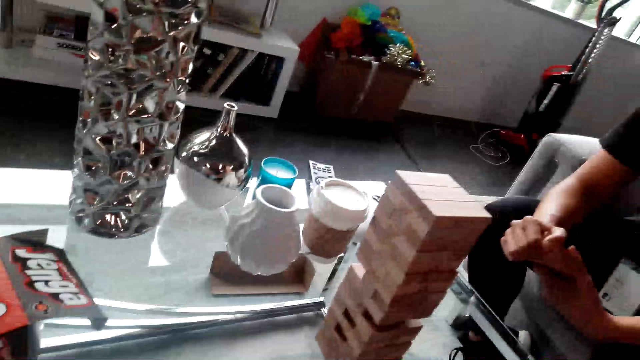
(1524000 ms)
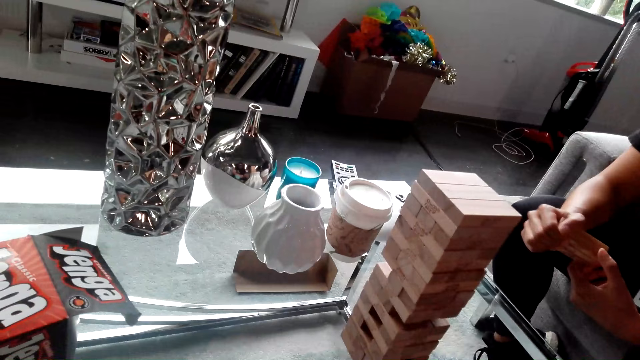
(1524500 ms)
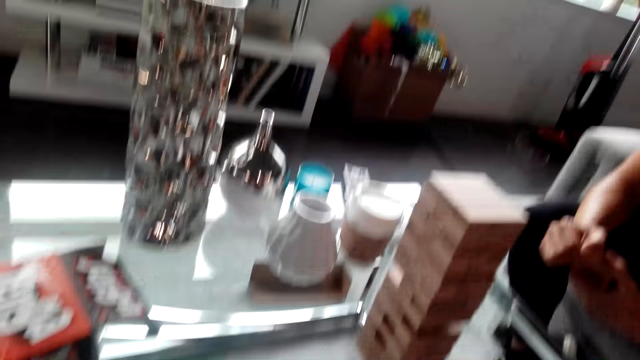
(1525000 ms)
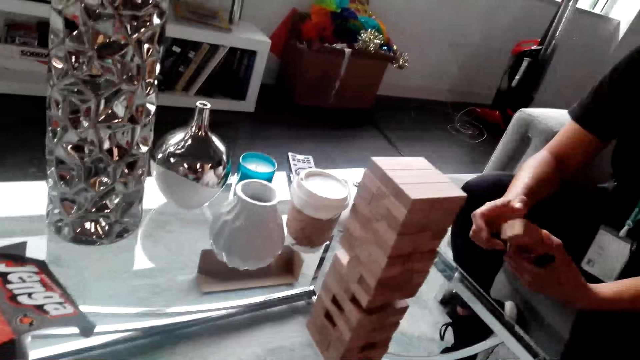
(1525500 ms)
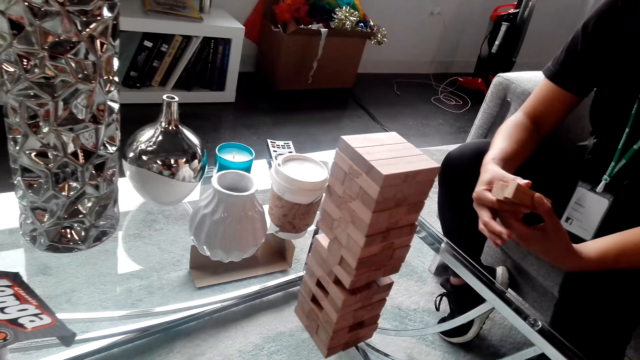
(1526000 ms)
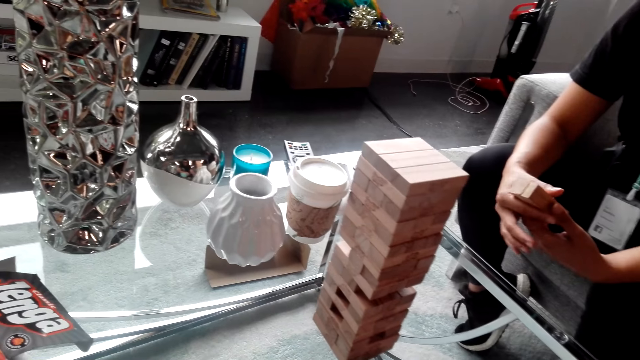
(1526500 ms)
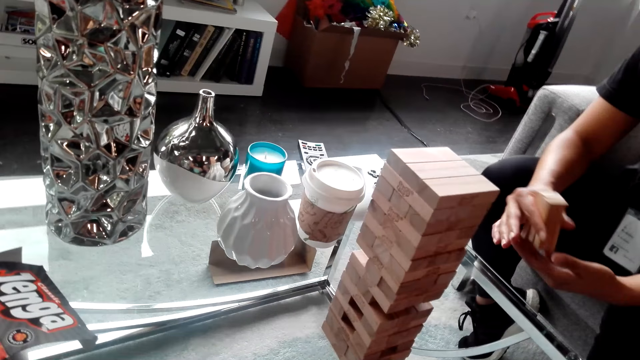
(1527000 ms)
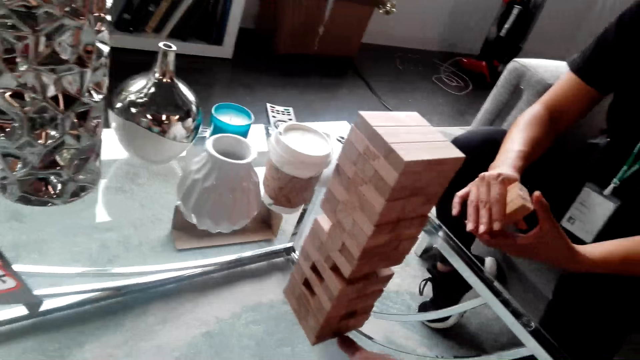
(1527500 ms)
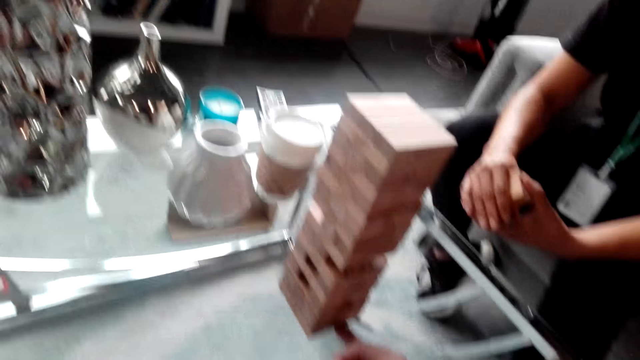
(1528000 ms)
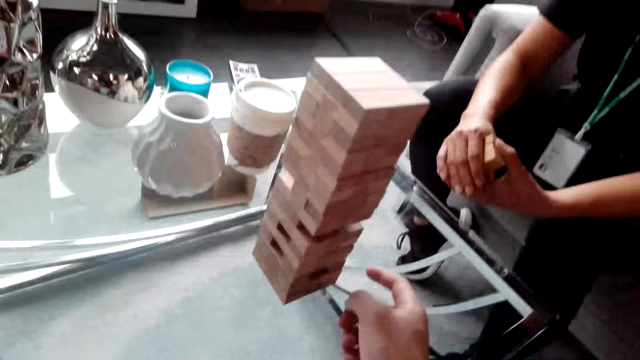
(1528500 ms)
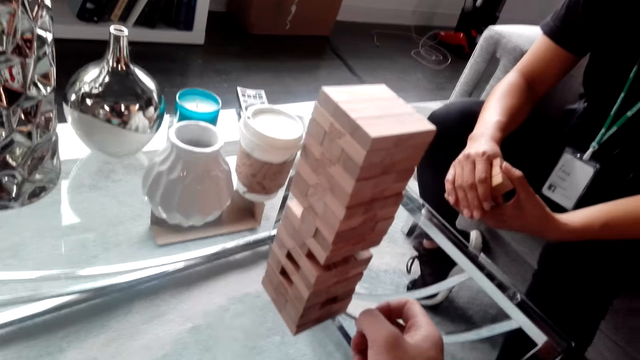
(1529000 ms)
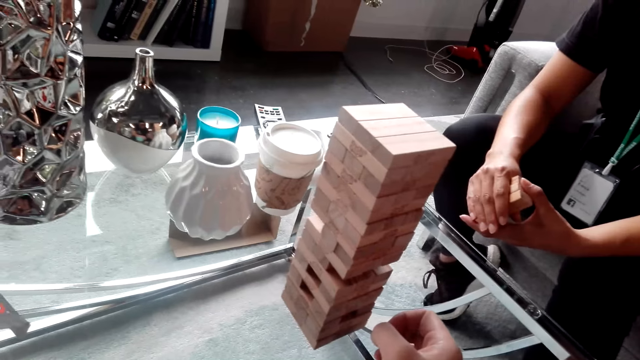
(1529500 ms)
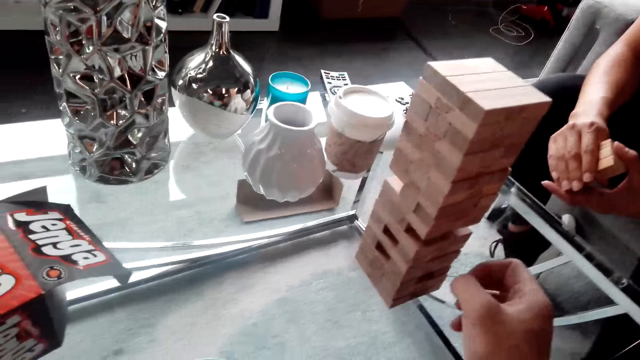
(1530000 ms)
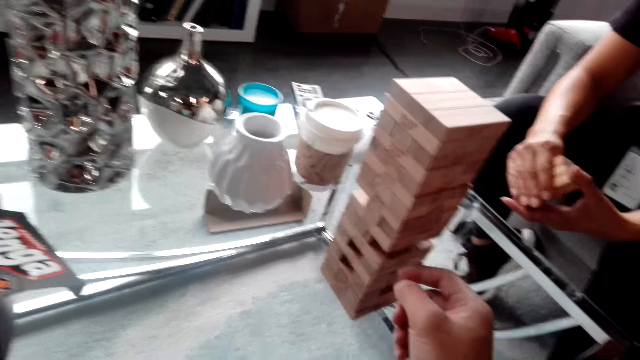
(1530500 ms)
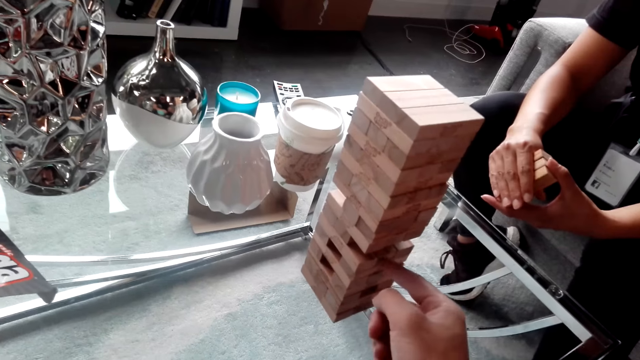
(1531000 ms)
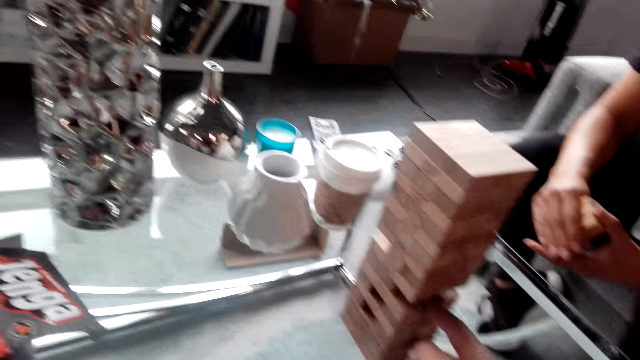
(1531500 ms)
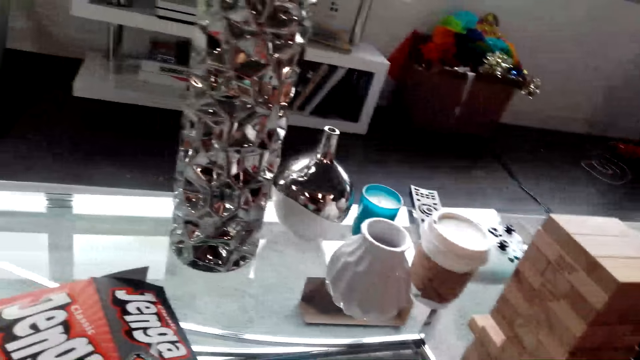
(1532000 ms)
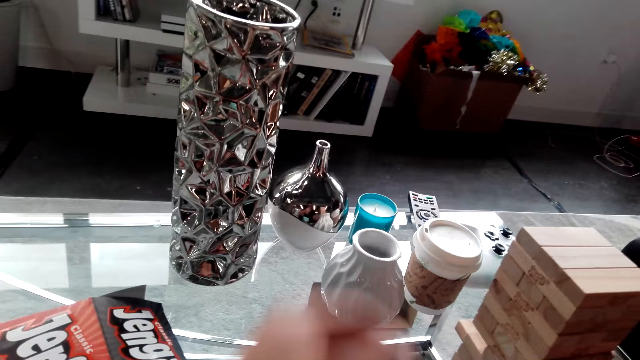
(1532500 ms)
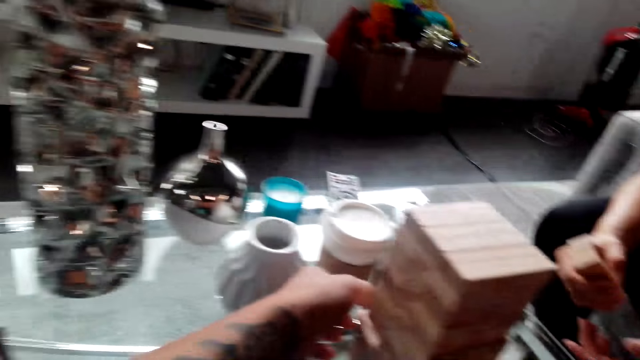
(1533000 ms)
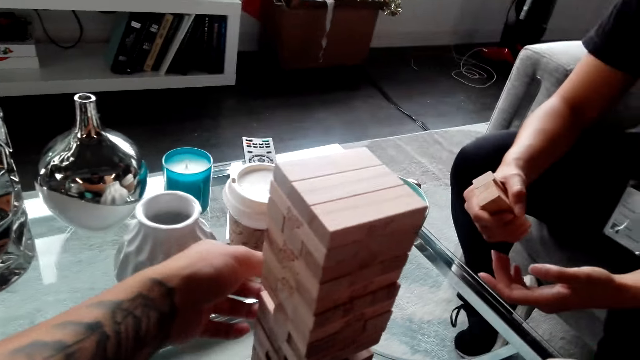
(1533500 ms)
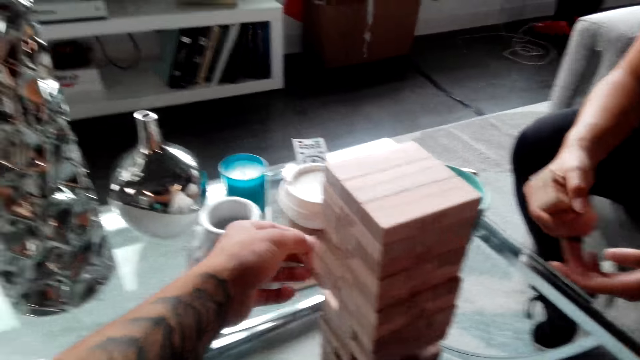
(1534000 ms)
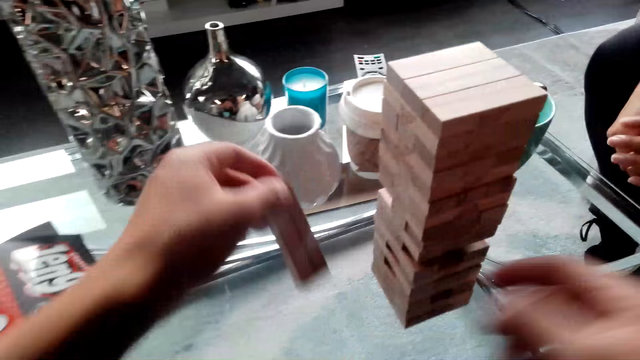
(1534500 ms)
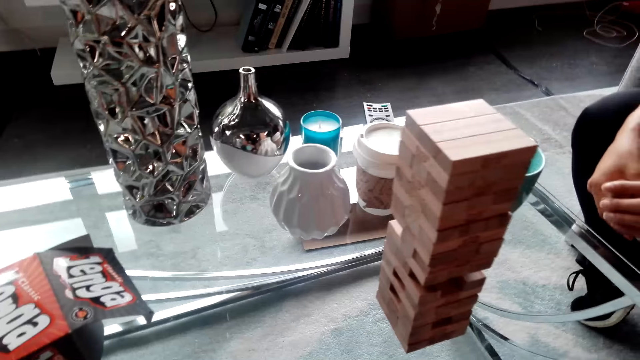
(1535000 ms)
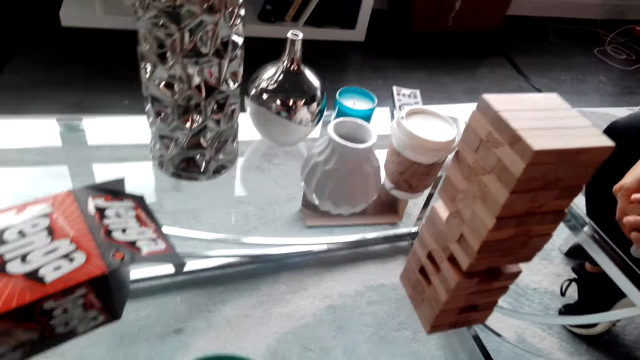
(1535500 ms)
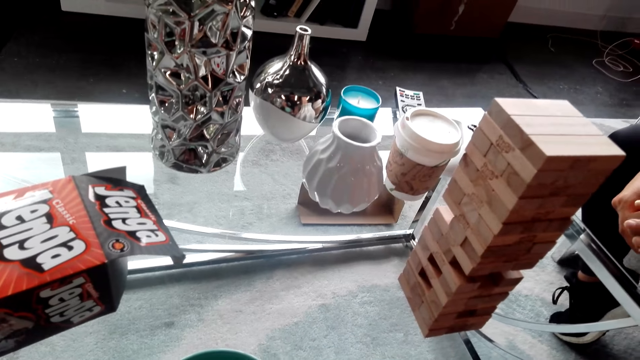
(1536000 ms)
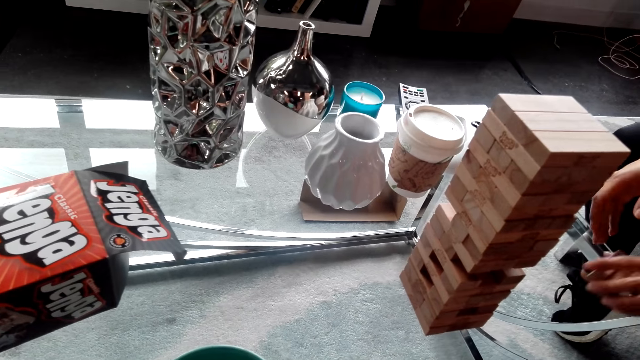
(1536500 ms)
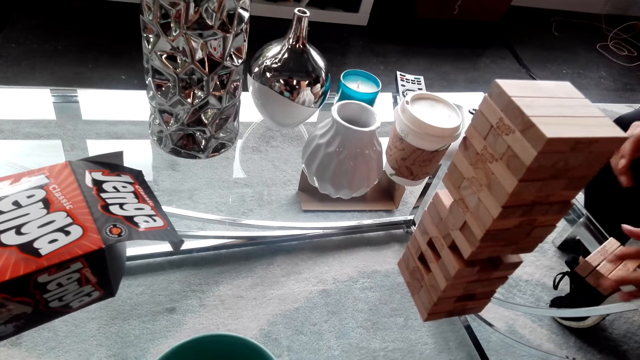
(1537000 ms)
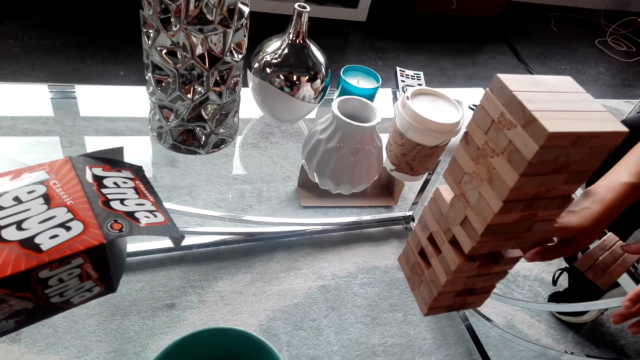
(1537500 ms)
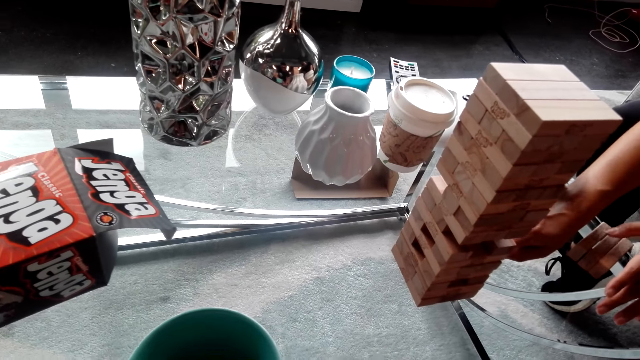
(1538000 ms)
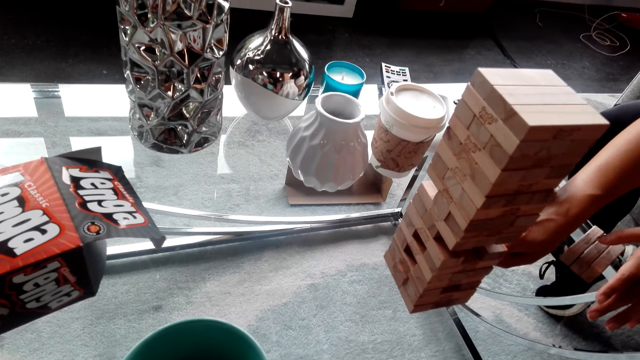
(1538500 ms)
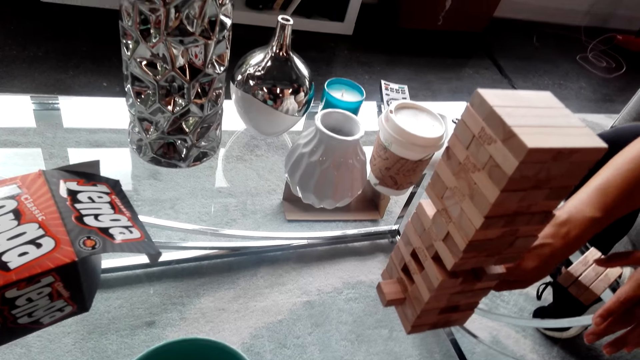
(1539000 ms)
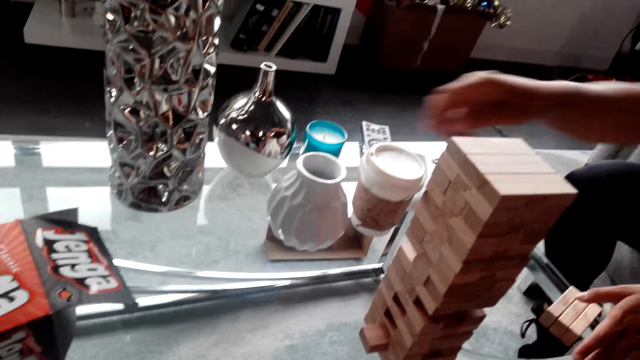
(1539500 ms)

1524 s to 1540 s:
A woman turns the wood. The camera wearer points at something. They pick the wood. The woman places the wood on the table.

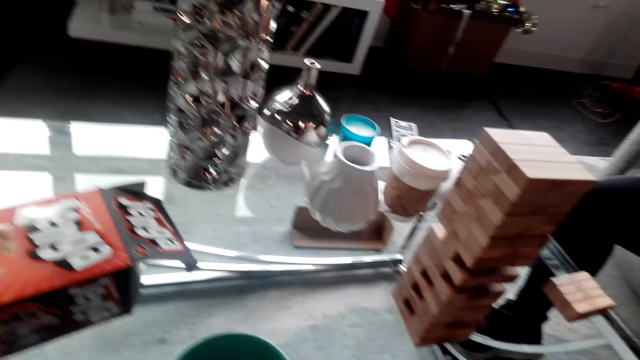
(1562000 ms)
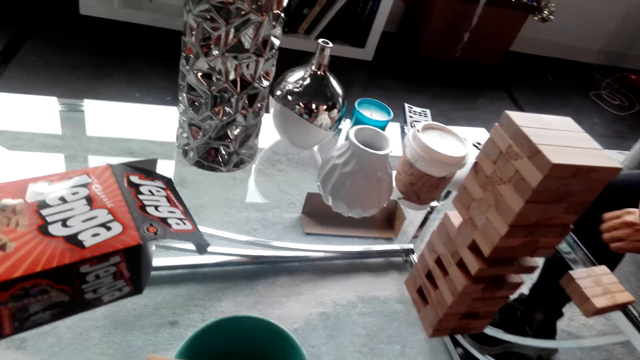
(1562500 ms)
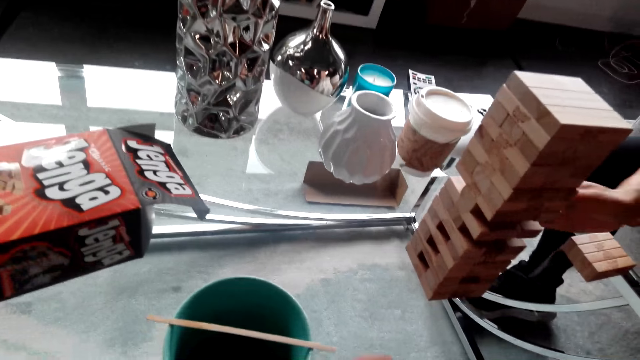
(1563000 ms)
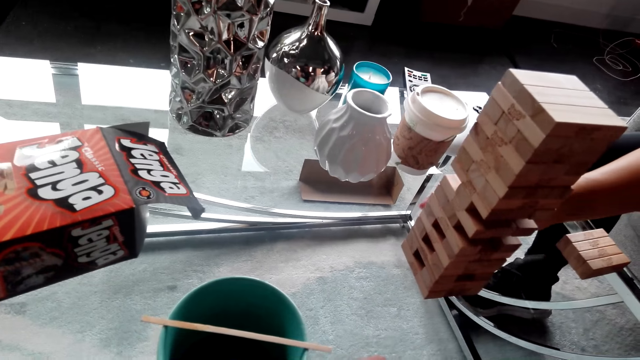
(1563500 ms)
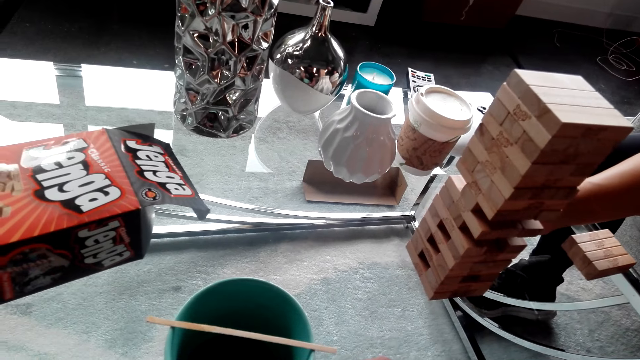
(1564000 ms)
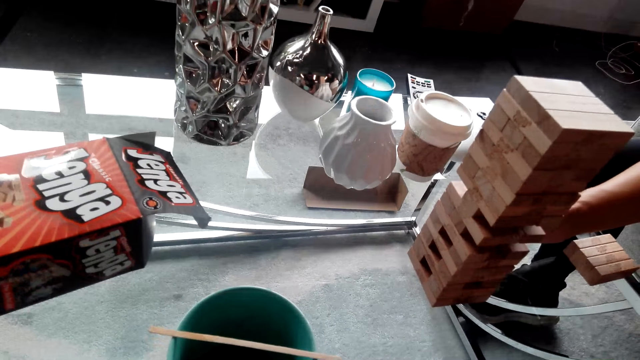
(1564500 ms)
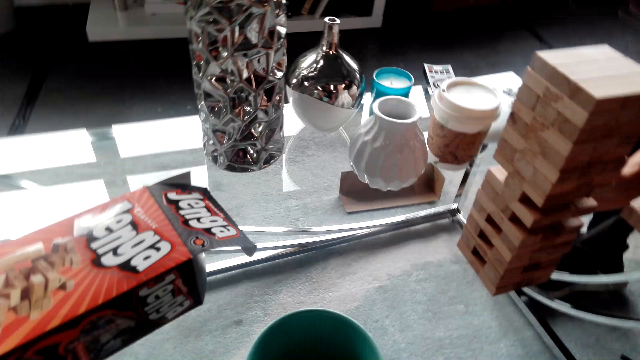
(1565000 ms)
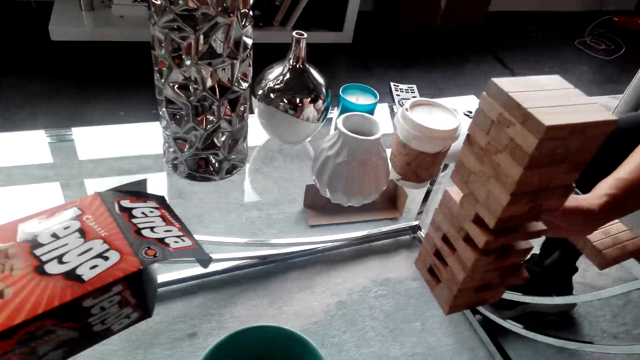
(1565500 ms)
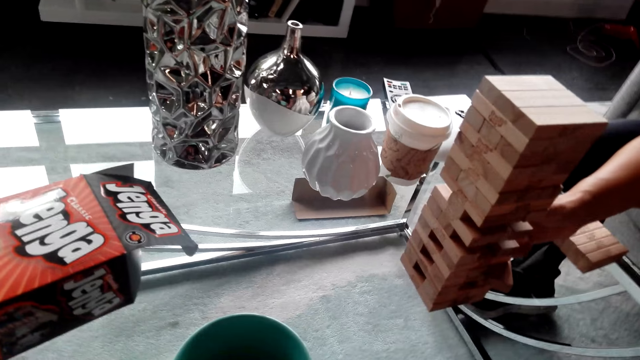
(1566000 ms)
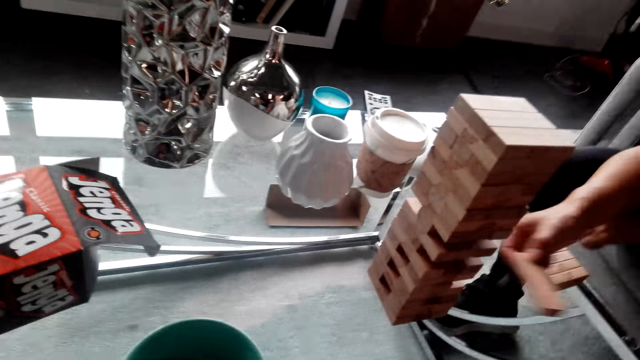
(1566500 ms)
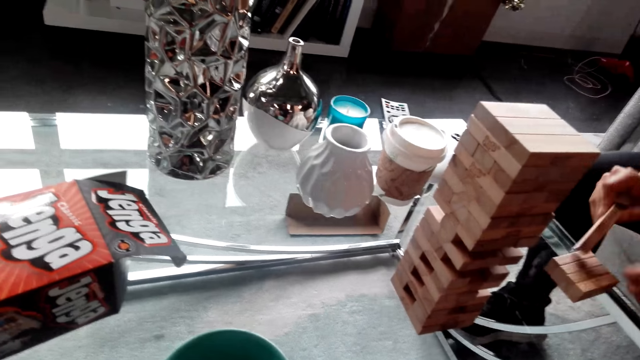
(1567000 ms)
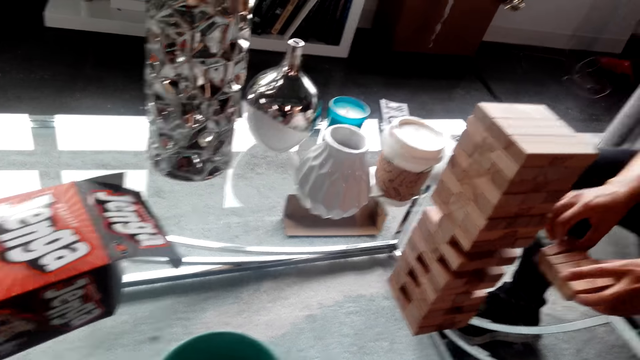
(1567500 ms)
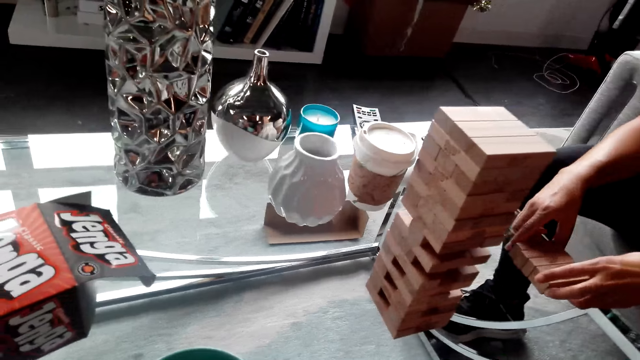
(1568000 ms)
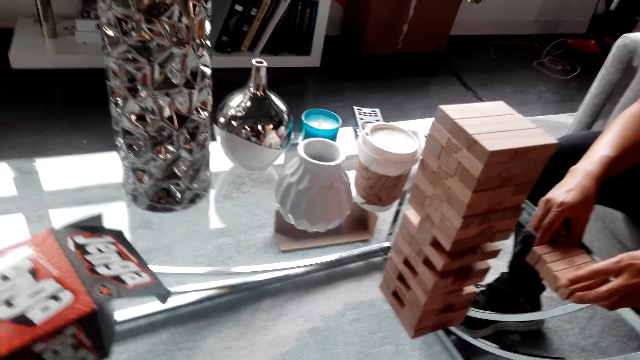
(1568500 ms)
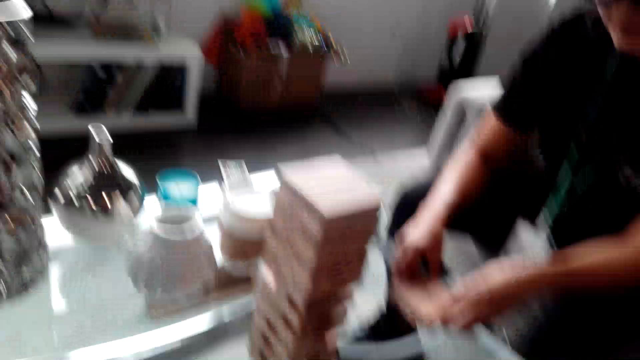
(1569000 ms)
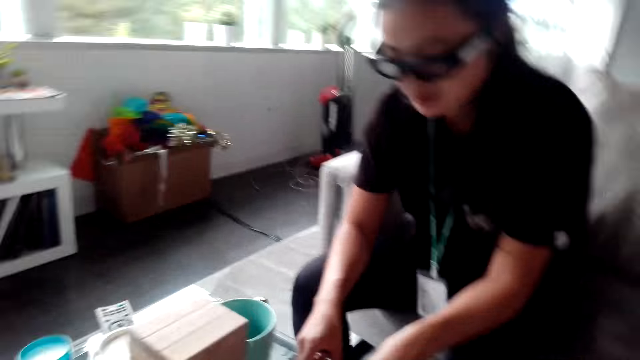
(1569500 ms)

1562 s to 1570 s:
A woman picks wood and places the wood together.
